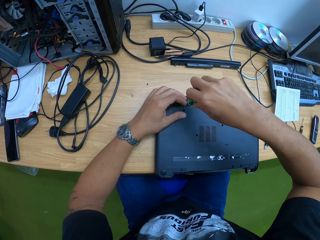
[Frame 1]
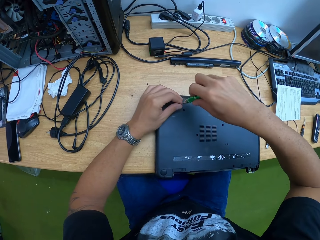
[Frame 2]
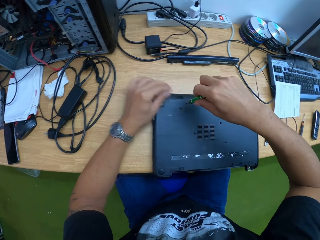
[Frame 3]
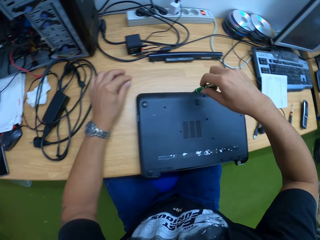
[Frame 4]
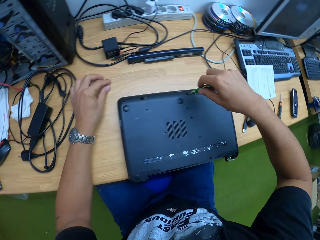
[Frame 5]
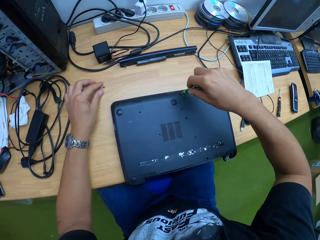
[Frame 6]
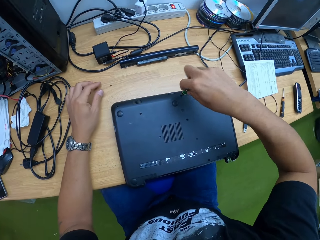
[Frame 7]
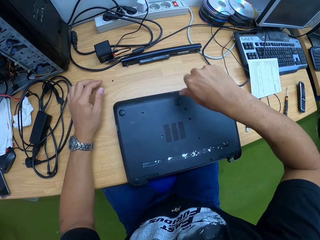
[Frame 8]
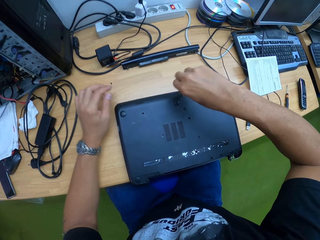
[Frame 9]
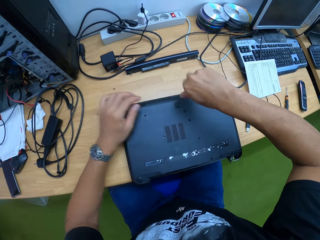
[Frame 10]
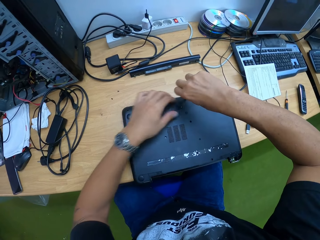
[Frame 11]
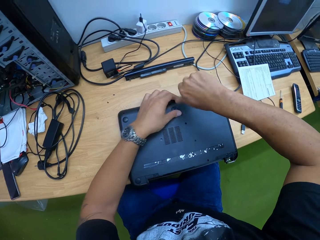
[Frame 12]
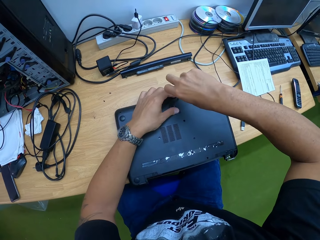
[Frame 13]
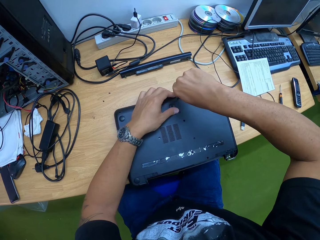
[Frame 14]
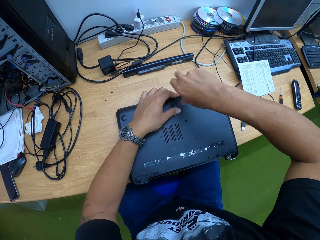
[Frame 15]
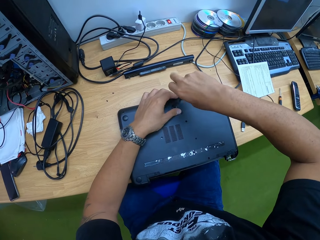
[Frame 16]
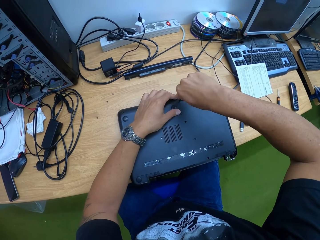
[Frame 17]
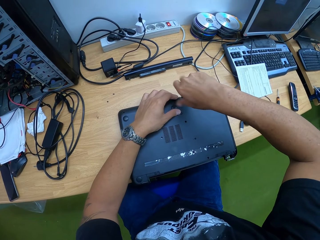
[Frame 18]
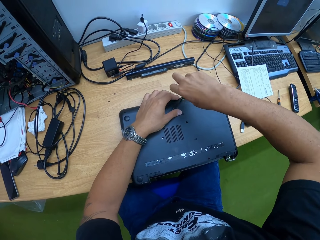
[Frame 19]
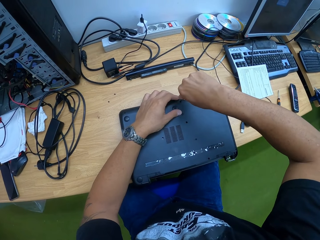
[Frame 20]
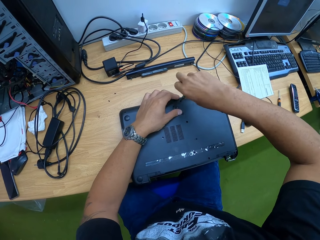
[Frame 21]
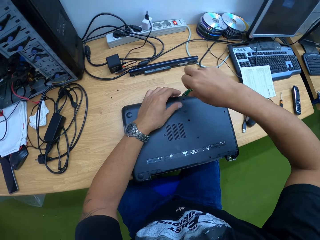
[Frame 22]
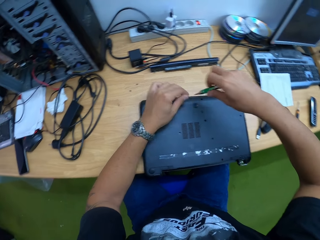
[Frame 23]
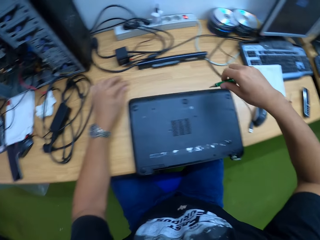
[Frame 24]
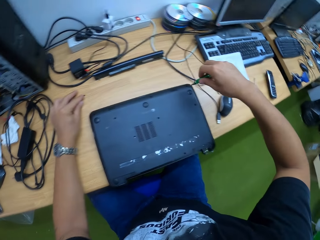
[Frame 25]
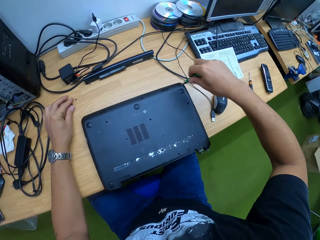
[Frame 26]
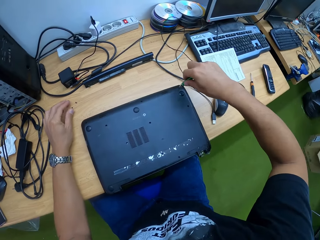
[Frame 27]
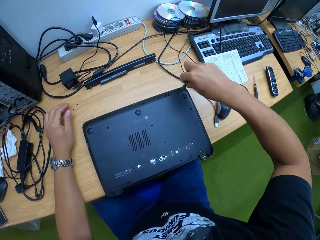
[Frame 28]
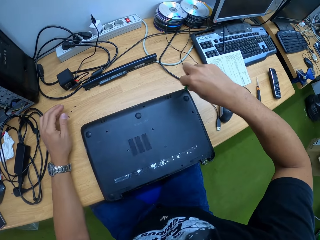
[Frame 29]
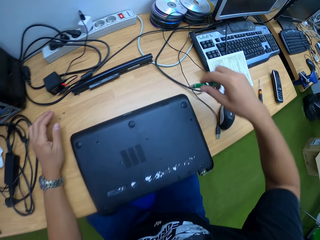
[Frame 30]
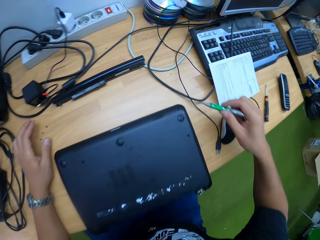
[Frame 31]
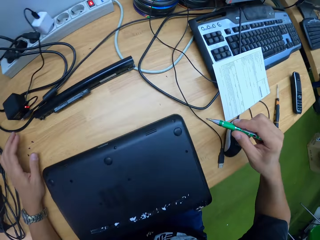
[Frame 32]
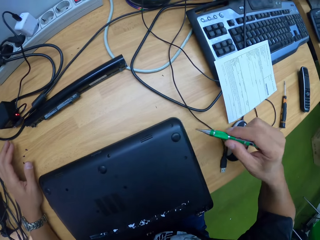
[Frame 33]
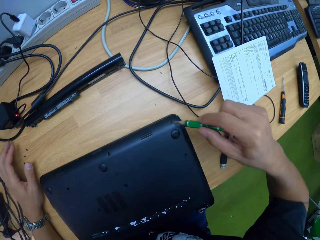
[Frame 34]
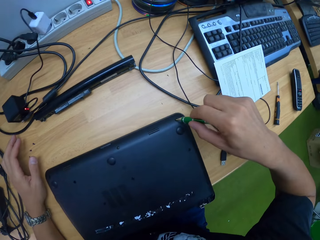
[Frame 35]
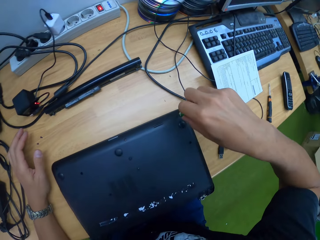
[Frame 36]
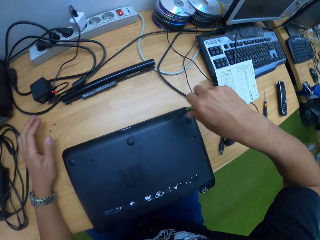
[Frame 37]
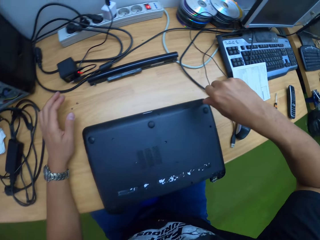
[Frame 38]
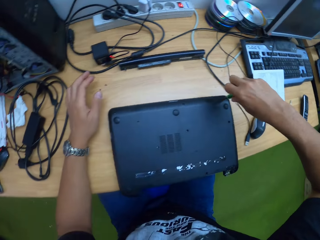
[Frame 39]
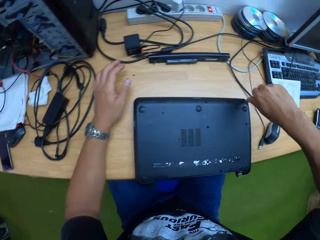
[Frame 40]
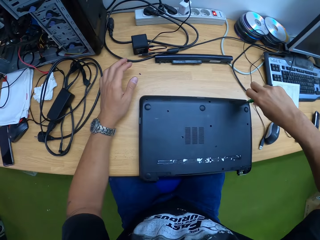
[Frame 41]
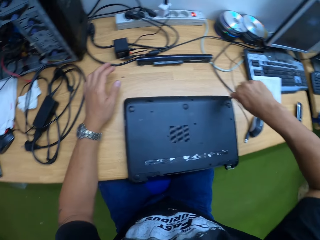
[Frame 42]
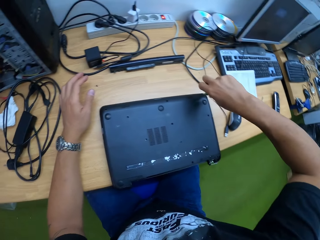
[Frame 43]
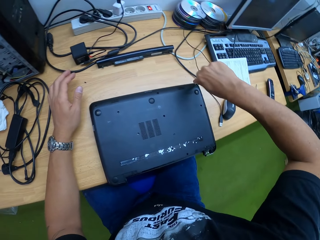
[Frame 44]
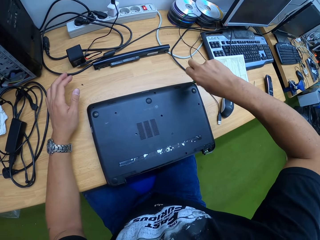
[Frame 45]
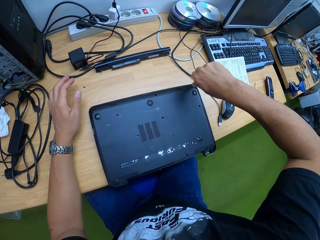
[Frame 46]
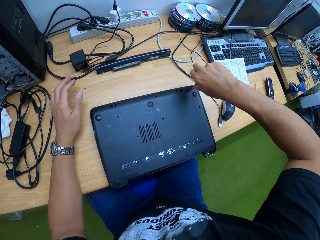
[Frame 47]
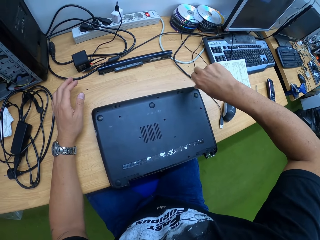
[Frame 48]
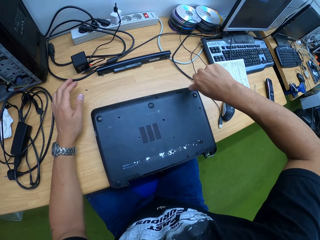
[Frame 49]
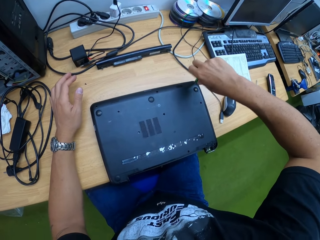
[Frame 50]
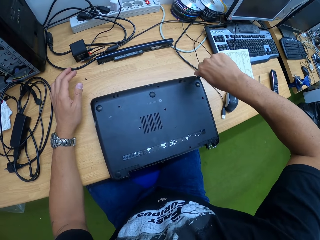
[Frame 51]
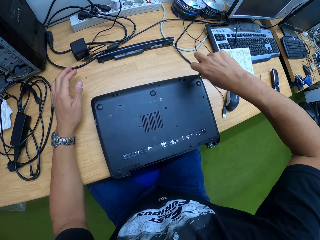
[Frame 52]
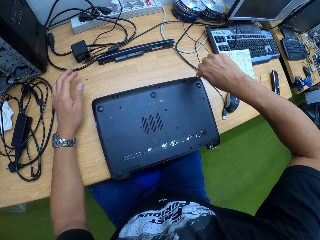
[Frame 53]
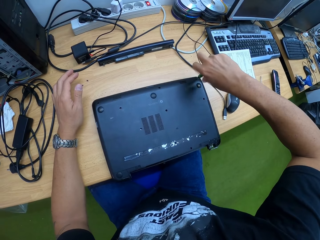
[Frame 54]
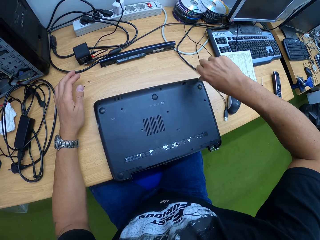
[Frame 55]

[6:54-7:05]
The camera wearer takes the screw from the screwdriver with his left hand. He drops the screw on the table with his left hand. He places the screwdriver at a point on the laptop with his right hand. He loosens a screw from the laptop with the screwdriver in his right hand. He takes the screw from the screwdriver with his left hand. He drops the screw on the table with his left hand. He places the screwdriver at a point on the laptop with his right hand. He loosens a screw from the laptop with the screwdriver in his right hand.

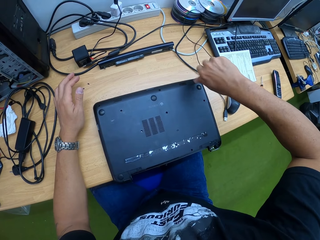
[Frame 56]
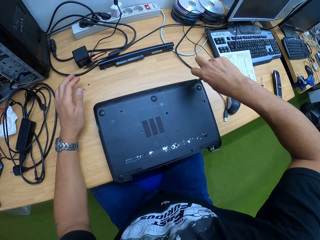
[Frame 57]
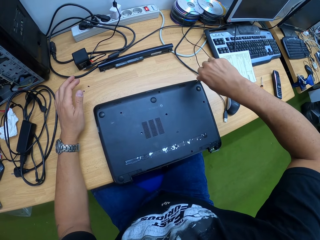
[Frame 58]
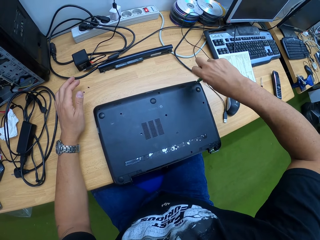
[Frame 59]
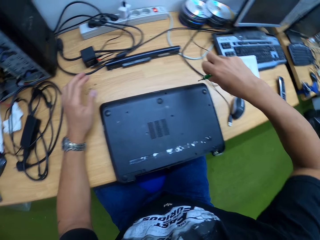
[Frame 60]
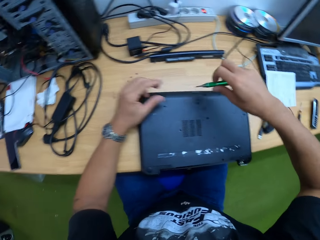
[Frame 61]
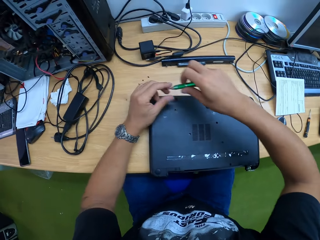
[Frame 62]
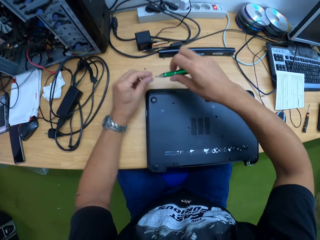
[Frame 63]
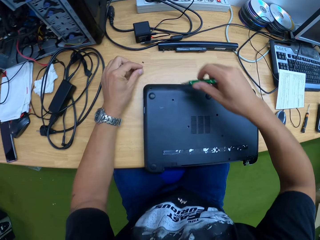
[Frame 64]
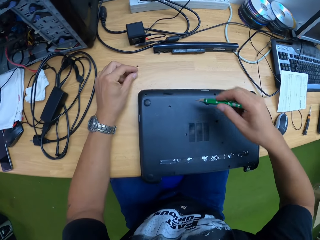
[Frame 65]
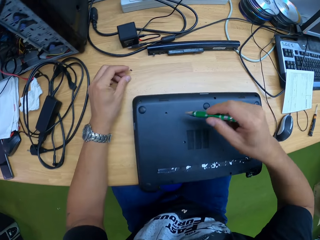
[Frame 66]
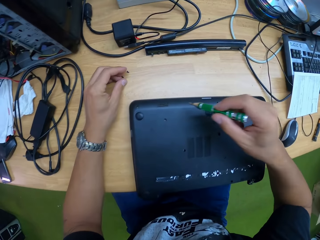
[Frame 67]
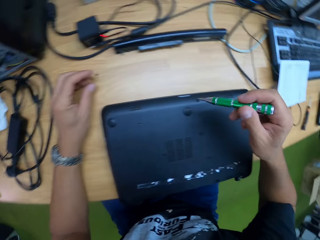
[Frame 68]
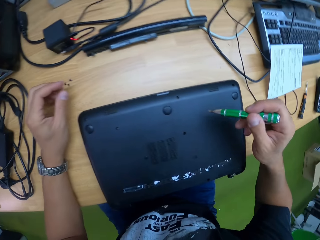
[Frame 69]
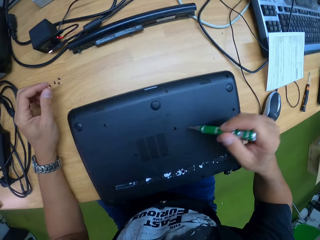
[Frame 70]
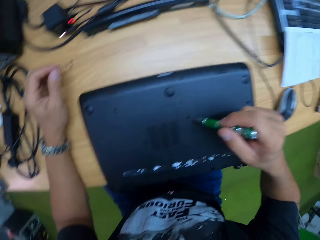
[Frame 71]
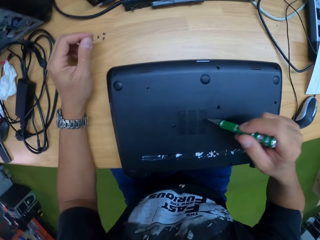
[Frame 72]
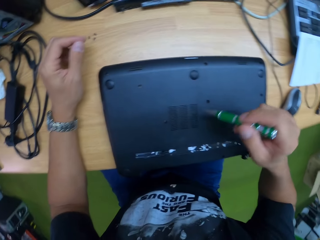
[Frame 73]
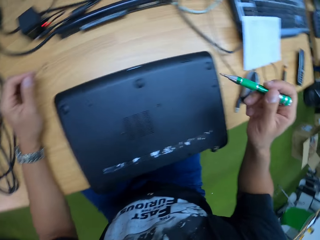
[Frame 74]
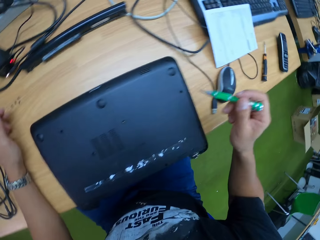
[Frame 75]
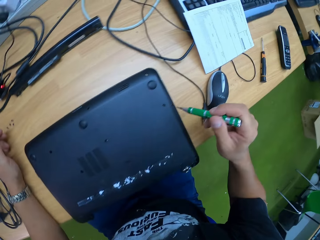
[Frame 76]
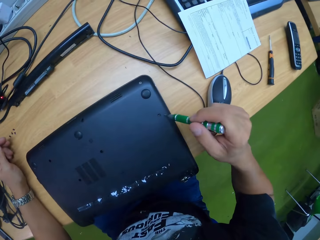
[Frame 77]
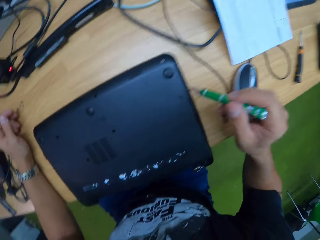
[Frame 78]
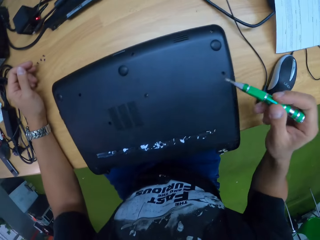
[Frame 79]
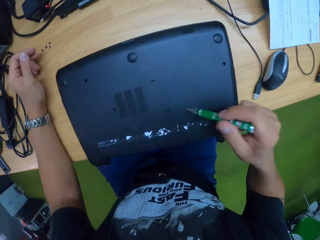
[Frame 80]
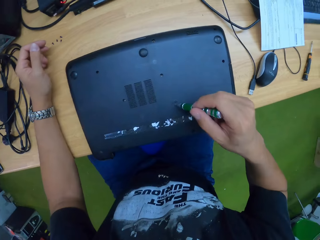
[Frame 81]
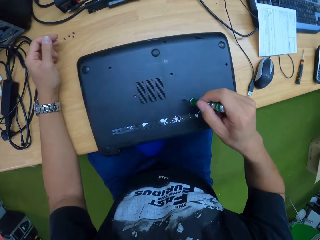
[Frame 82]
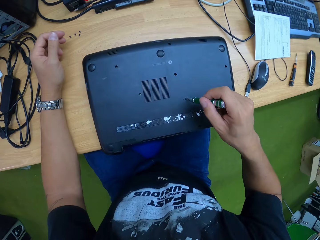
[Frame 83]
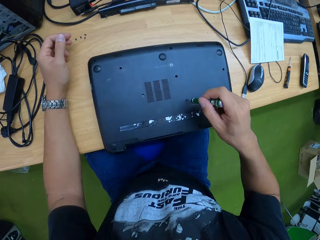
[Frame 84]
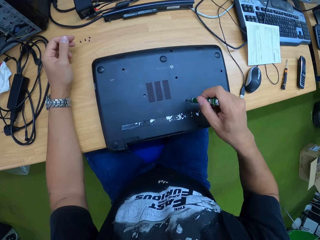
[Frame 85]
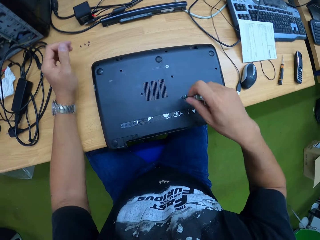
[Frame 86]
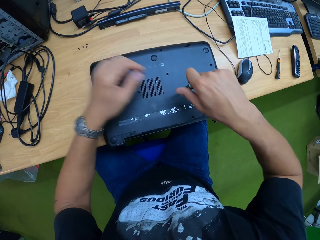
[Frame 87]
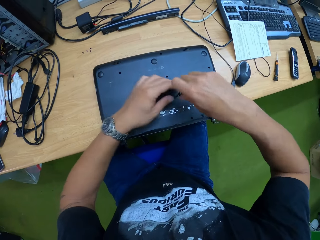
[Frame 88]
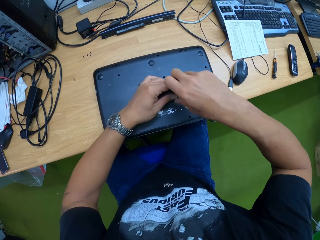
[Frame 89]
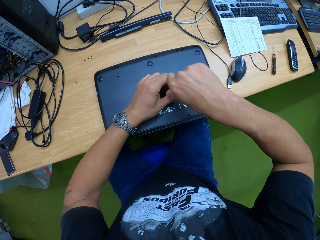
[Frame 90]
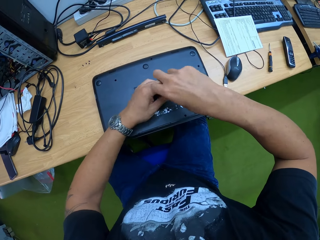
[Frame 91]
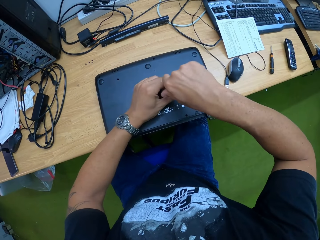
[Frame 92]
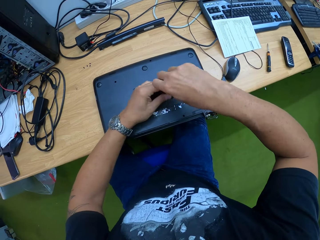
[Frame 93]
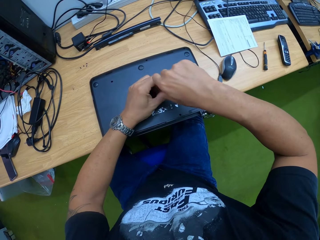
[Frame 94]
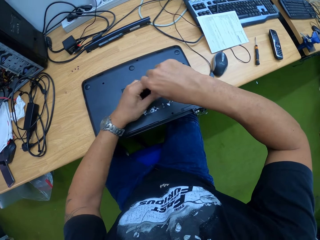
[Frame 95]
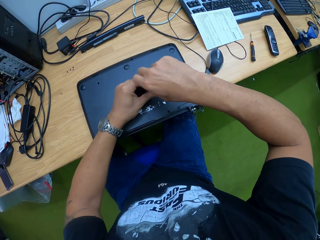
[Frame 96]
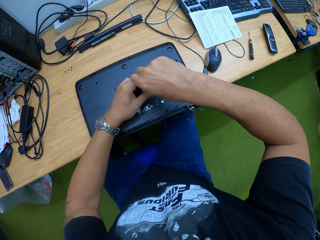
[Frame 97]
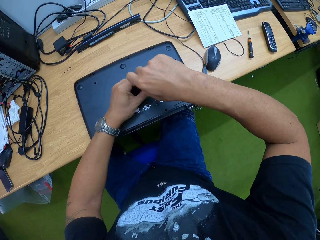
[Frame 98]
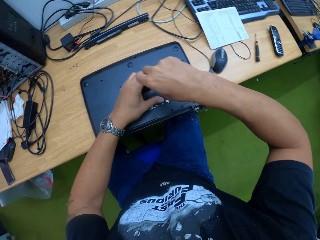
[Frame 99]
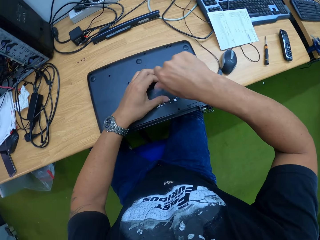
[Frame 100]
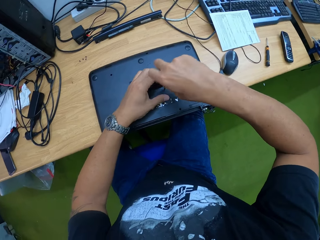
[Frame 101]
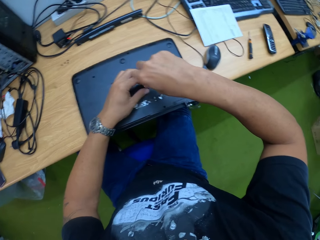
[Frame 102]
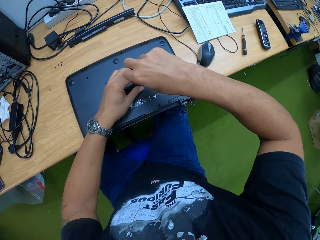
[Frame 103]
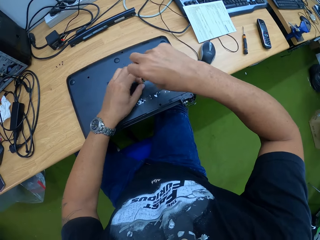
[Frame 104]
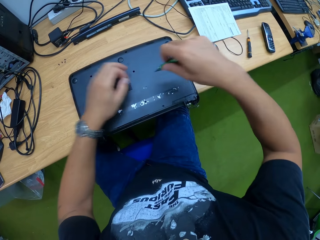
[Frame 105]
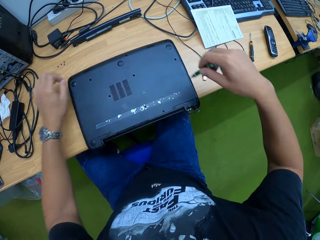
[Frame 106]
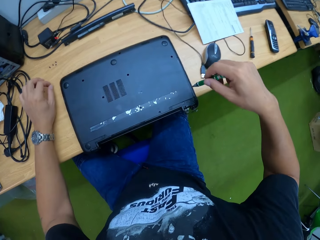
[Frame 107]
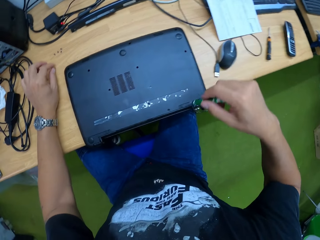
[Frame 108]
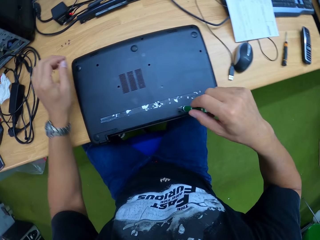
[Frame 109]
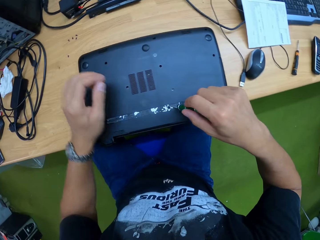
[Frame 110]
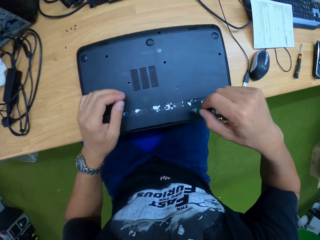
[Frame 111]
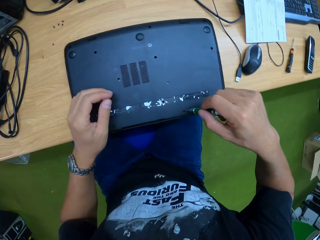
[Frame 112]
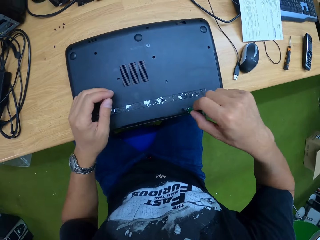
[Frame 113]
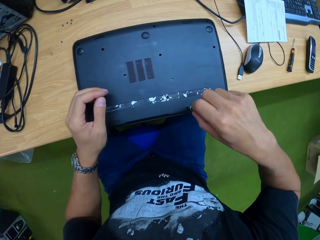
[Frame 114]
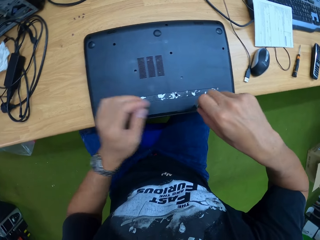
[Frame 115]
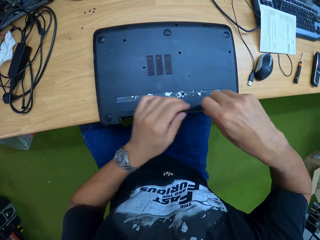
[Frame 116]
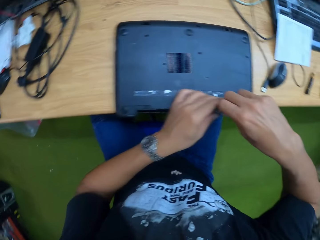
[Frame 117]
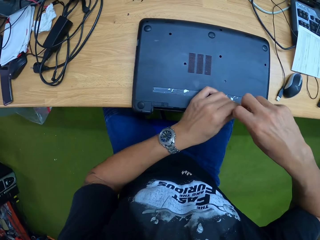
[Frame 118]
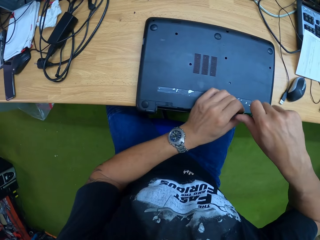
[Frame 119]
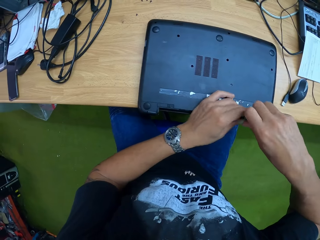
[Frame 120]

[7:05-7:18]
The camera wearer takes the screw from the screwdriver with his left hand. He drops the screw on the table with his left hand. He checks on the laptop. He places the screwdriver at a point on the laptop with his right hand. He loosens a screw from the laptop with the screwdriver on both hands. He takes the screw from the screwdriver with his left hand. He drops the screw on the table with his left hand. He places the screwdriver at a point on the laptop with his right hand. He unscrews a bolt on the laptop.
